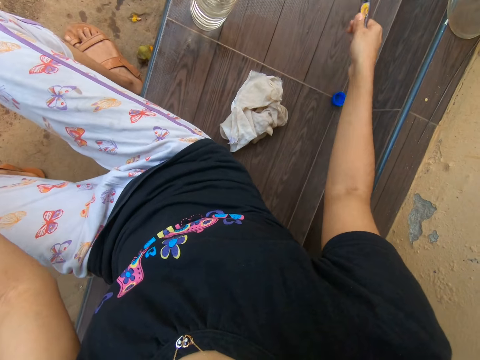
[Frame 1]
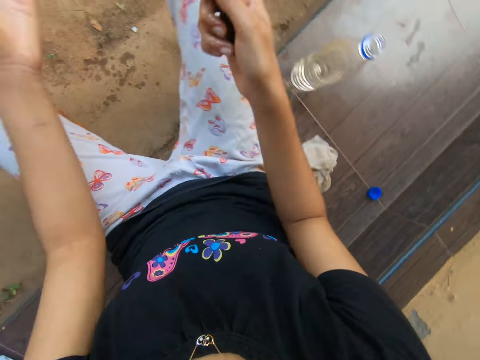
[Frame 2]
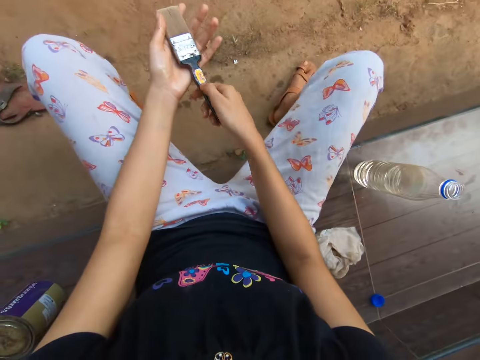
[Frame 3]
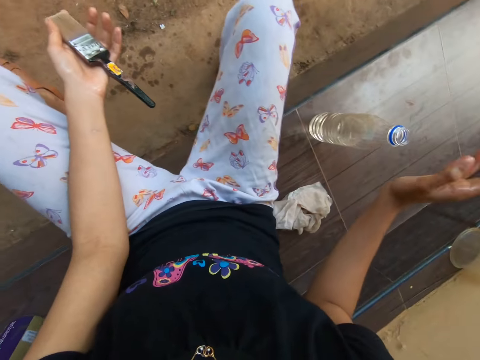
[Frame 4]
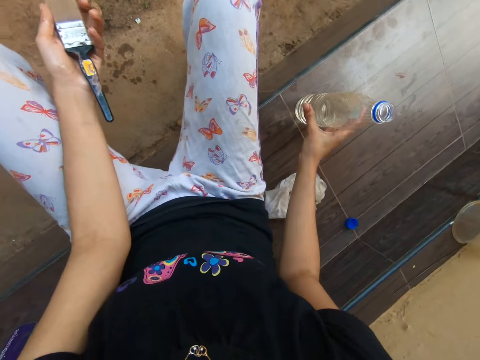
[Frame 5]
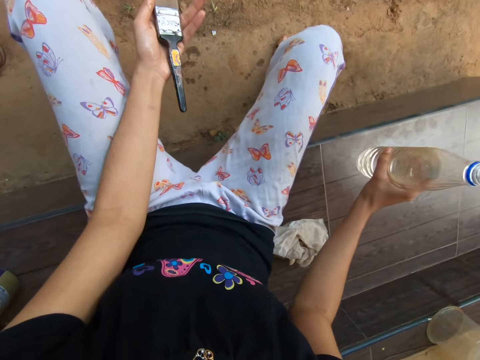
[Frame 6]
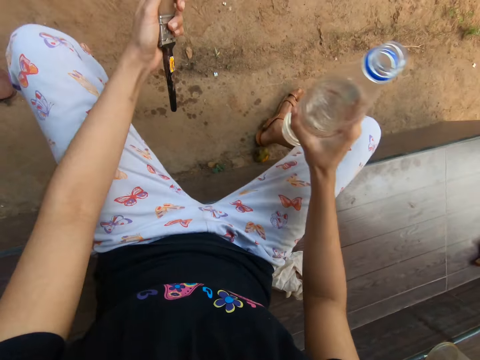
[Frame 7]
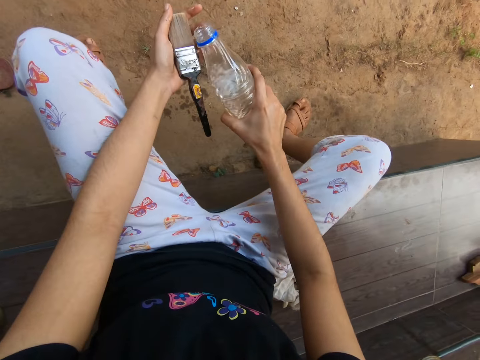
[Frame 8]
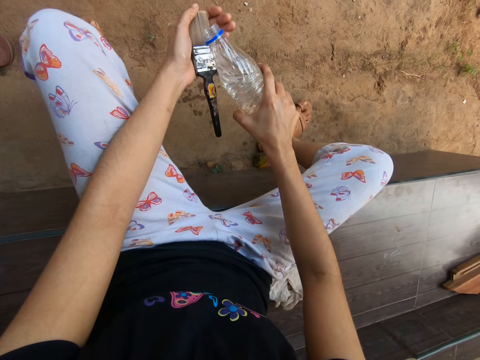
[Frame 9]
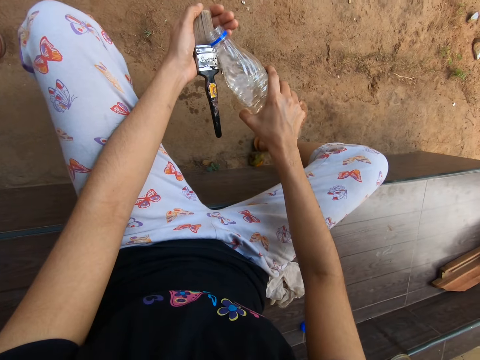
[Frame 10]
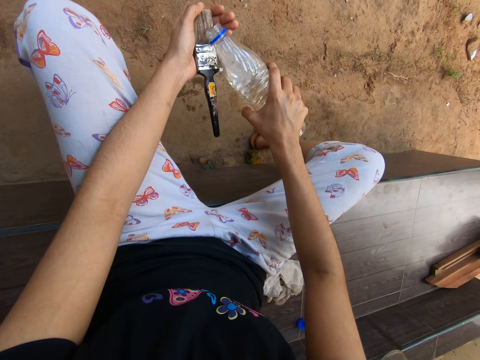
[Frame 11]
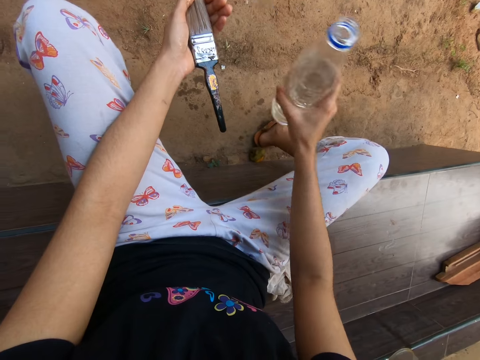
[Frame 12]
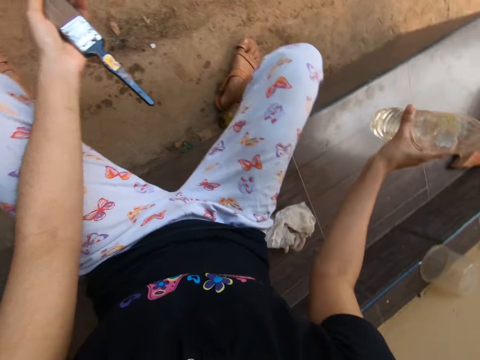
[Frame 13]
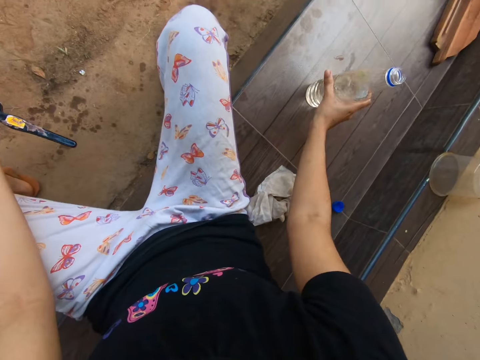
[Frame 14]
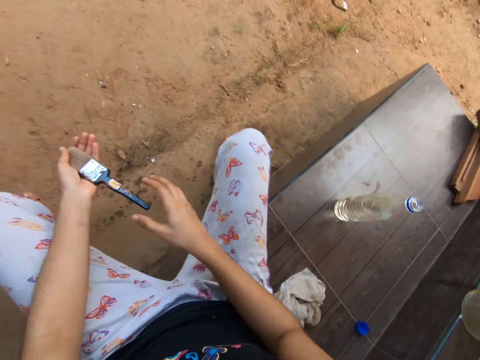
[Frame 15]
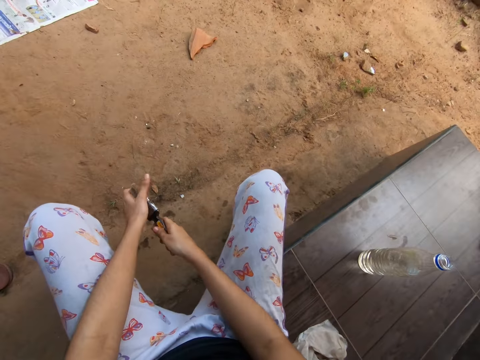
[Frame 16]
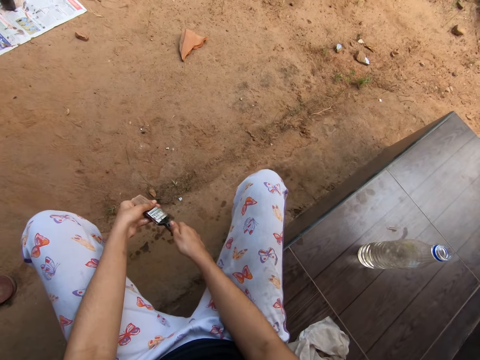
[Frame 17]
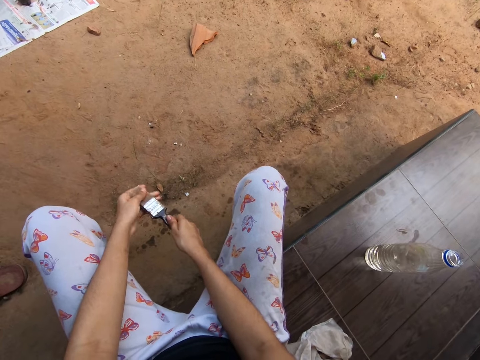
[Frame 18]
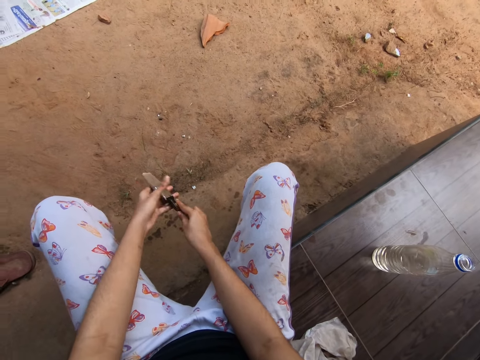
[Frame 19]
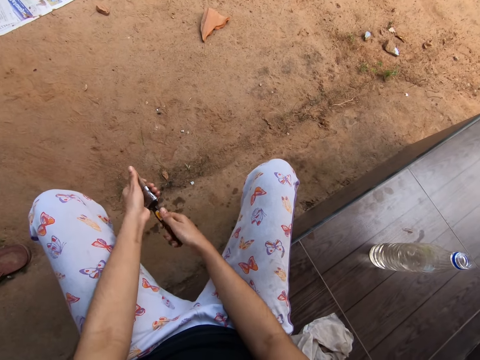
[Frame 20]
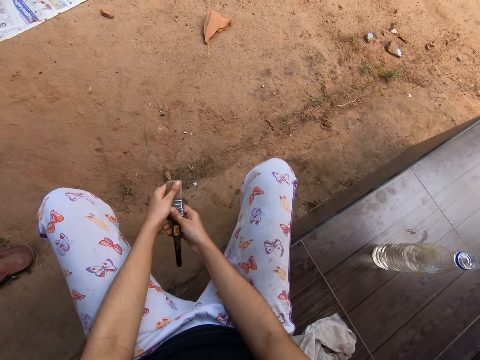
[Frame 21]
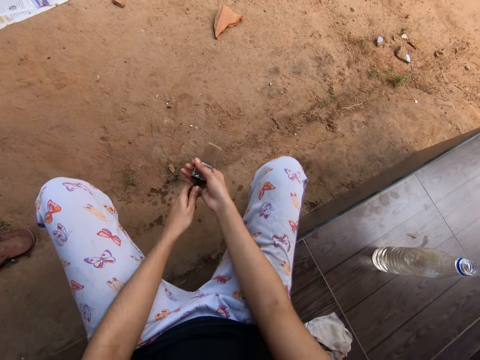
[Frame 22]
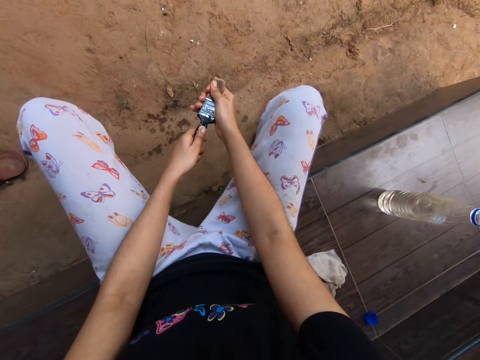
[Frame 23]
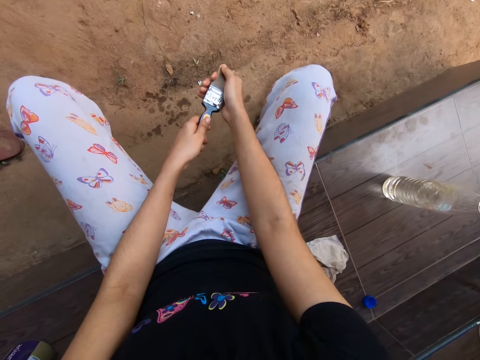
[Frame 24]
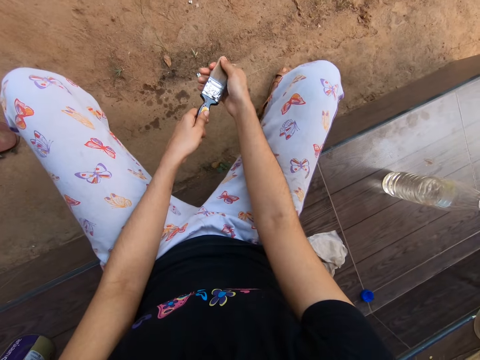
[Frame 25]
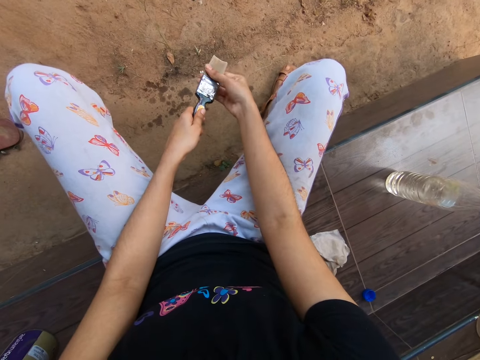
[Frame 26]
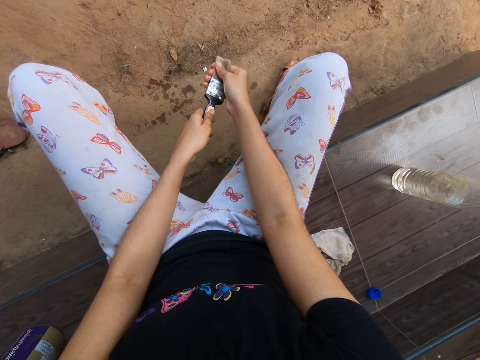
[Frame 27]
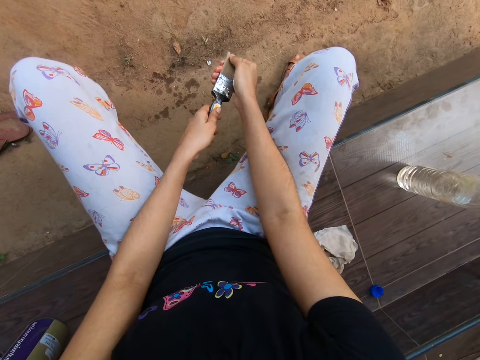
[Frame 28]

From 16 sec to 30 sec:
The camera wearer passes the paint brush to his left hand. He picks a bottle of water from the bench with his right hand. He pours water from the bottle of water in his right hand onto the paint brush in his left hand. He places the bottle of water onto the bench with his right hand. He washes the paint brush with both hands and rubs the paint brush with hands.

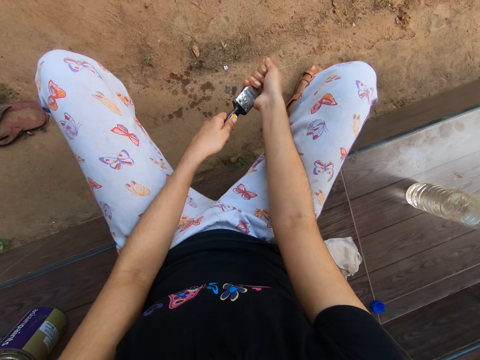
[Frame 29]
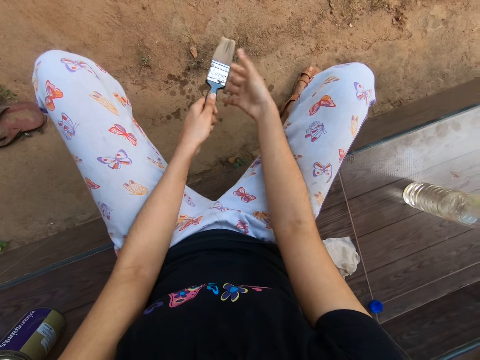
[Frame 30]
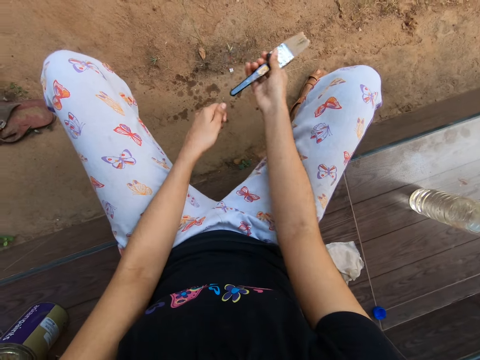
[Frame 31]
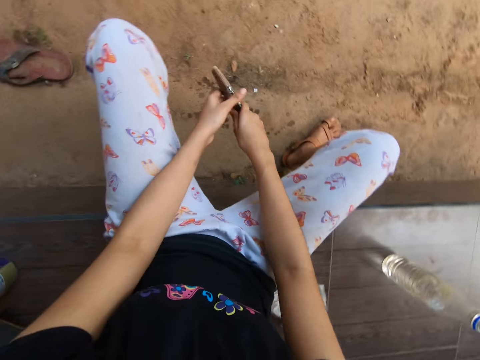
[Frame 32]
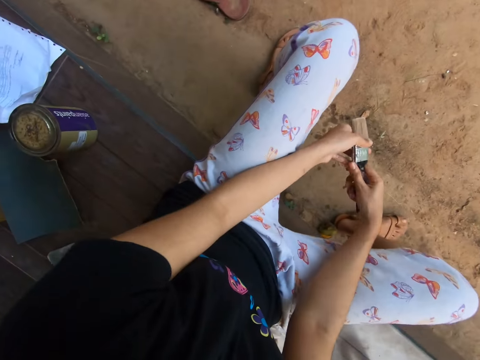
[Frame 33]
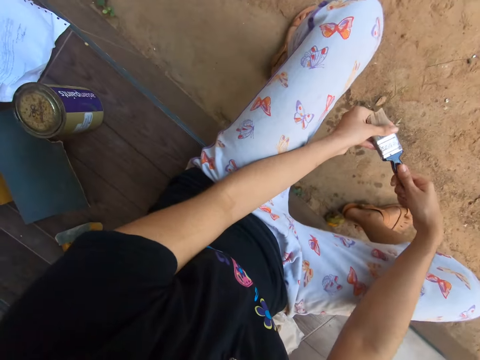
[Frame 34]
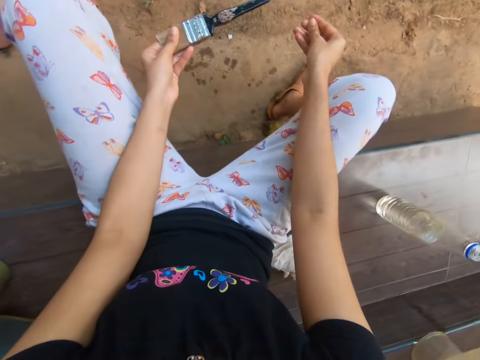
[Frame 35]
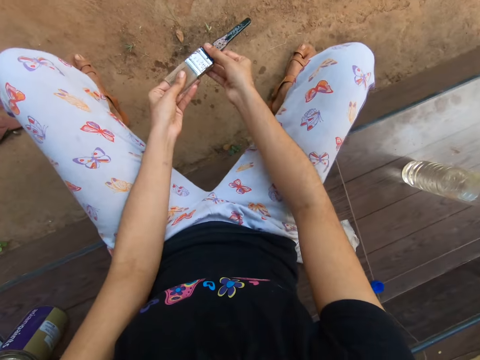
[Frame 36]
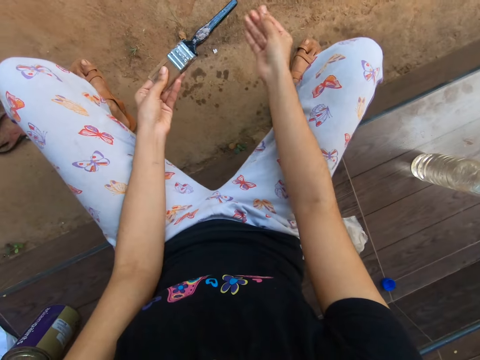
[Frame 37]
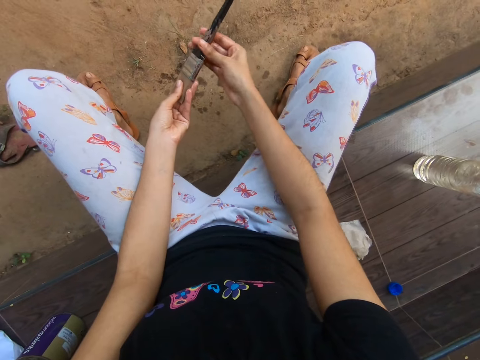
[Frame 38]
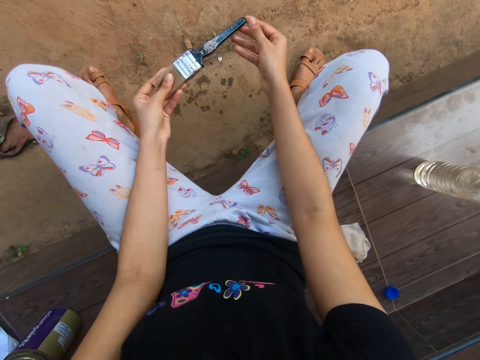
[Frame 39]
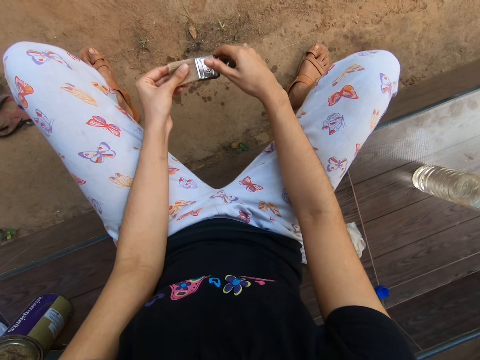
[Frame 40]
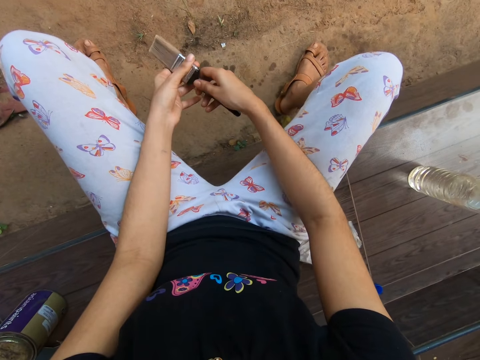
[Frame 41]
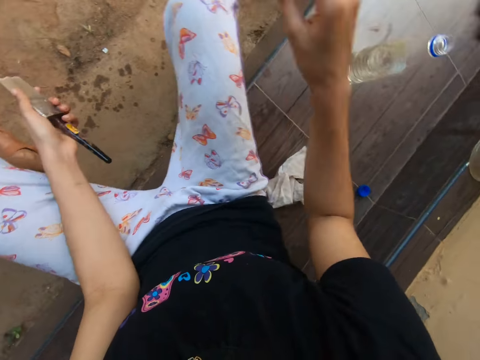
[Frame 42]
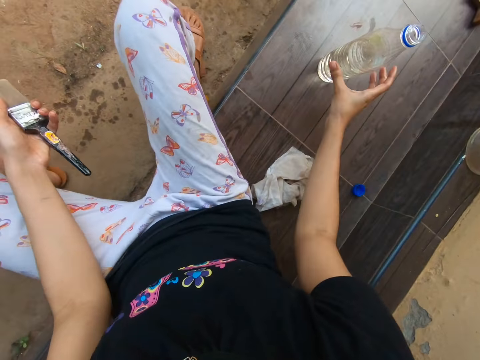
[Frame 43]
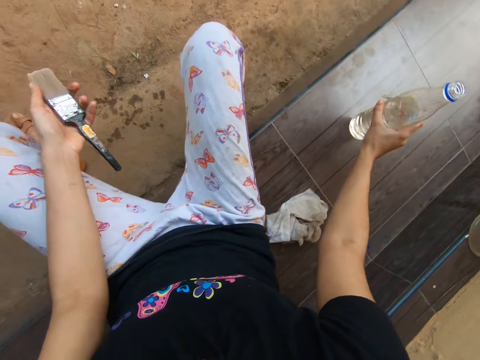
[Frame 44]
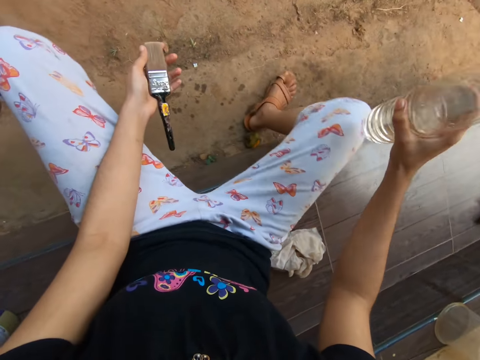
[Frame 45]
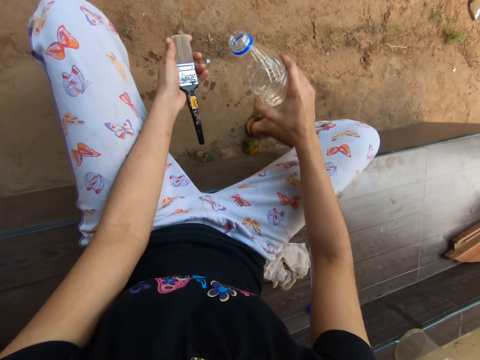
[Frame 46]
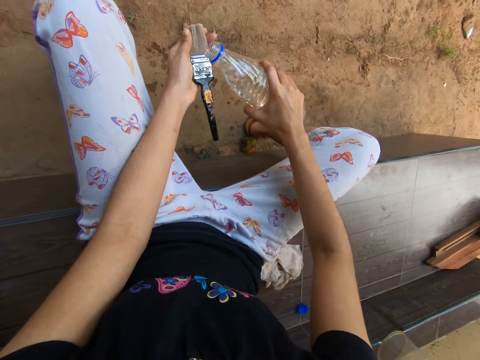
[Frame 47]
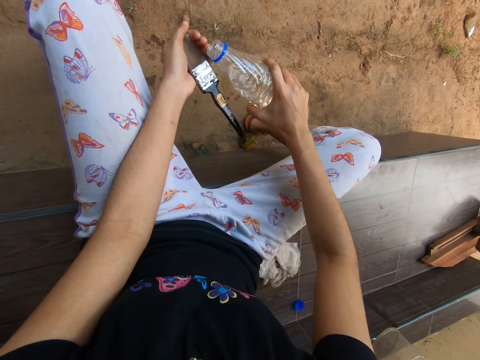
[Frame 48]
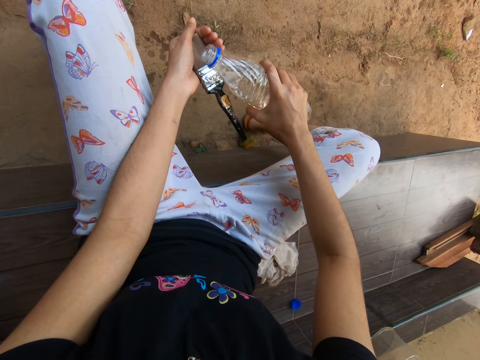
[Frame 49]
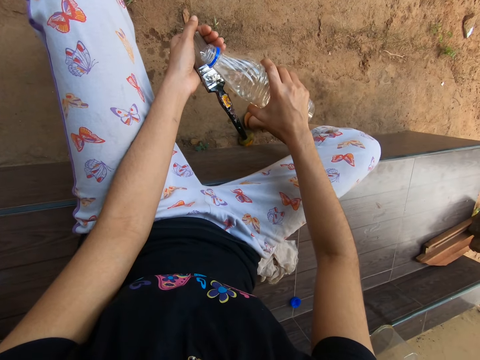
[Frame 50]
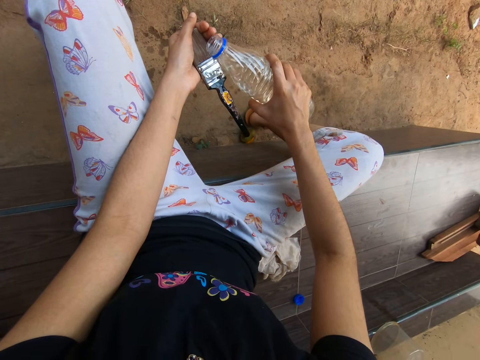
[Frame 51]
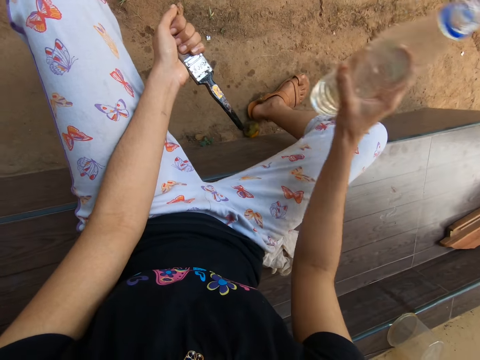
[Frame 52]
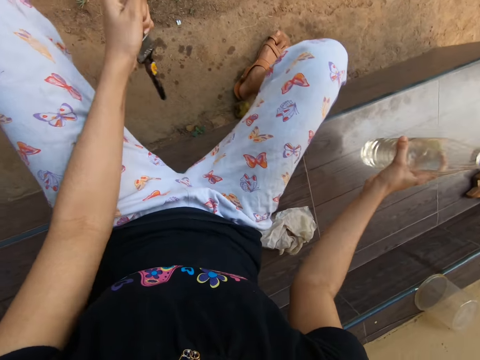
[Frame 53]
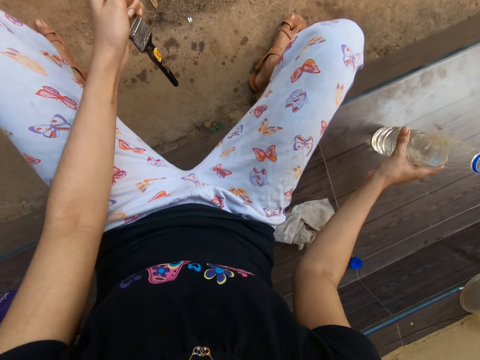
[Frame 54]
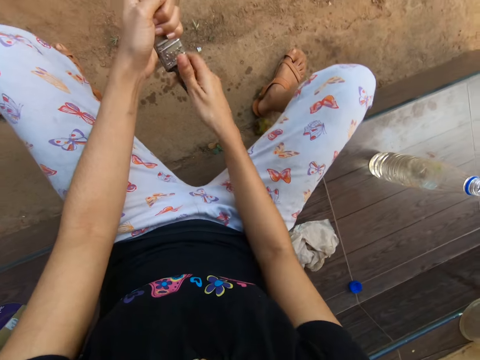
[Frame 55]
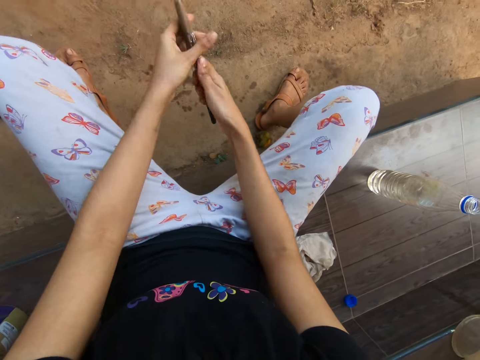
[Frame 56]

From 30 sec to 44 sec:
The camera wearer picks the bottle of water from the bench with his right hand. He pours water from the bottle of water in his right hand onto the paint brush in his left hand. He places the bottle of water onto the bench with his right hand. He washes the paint brush with both hands.
